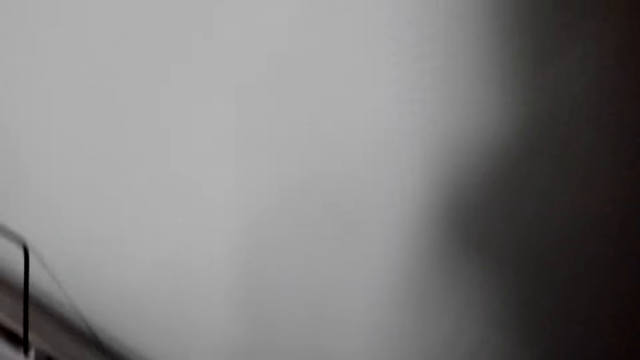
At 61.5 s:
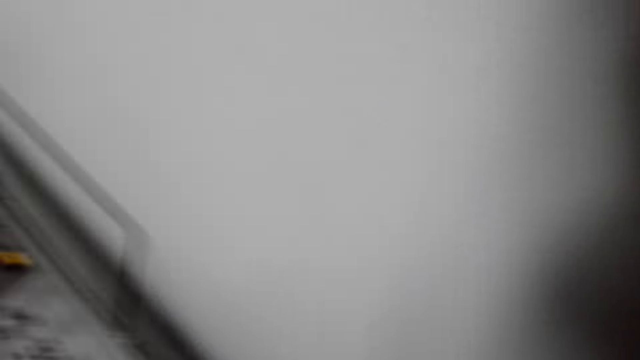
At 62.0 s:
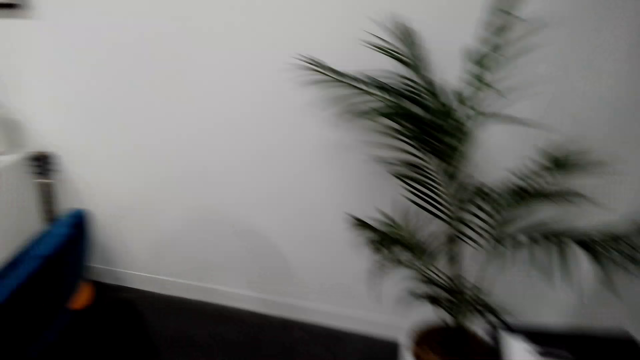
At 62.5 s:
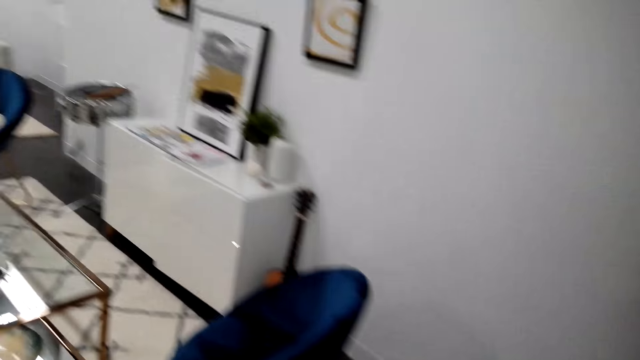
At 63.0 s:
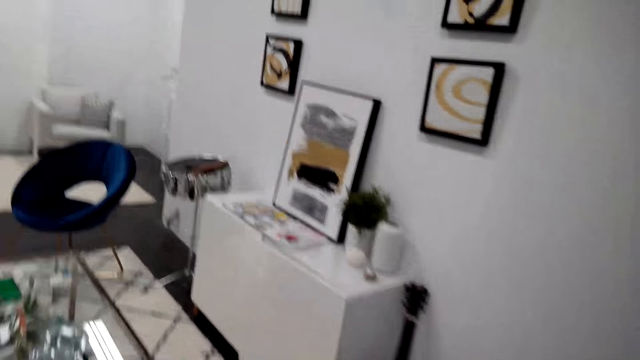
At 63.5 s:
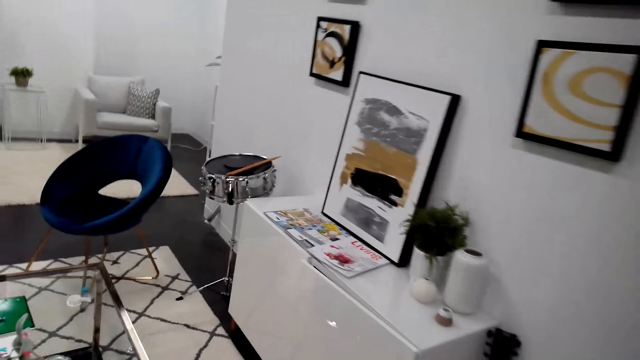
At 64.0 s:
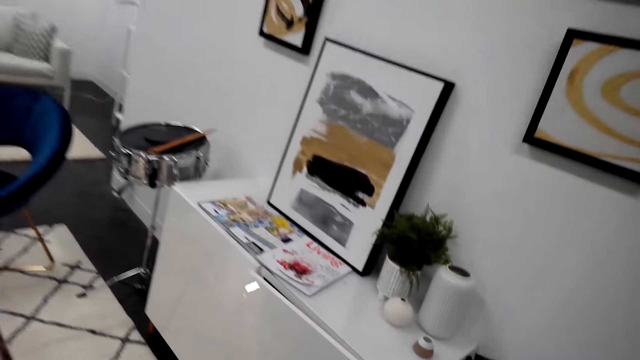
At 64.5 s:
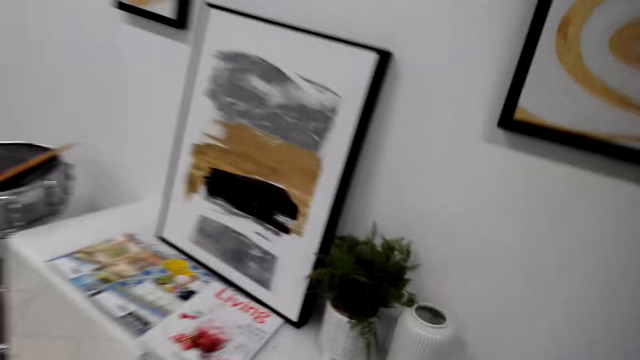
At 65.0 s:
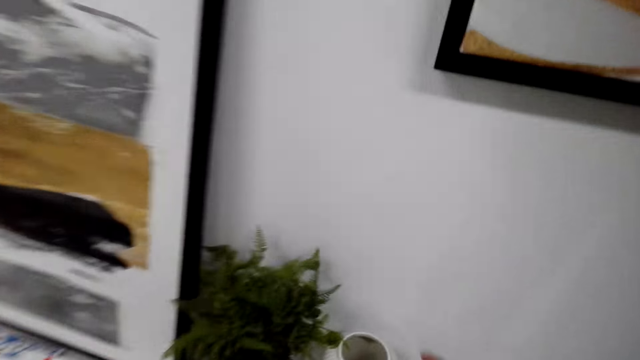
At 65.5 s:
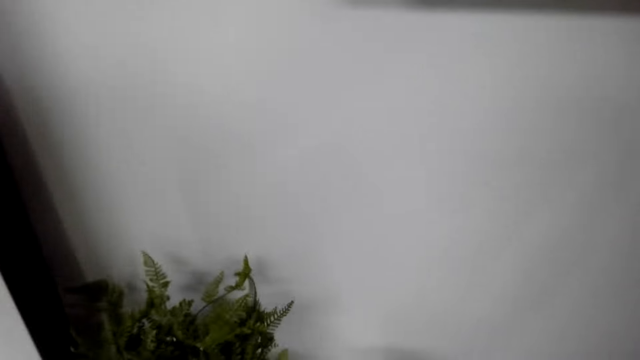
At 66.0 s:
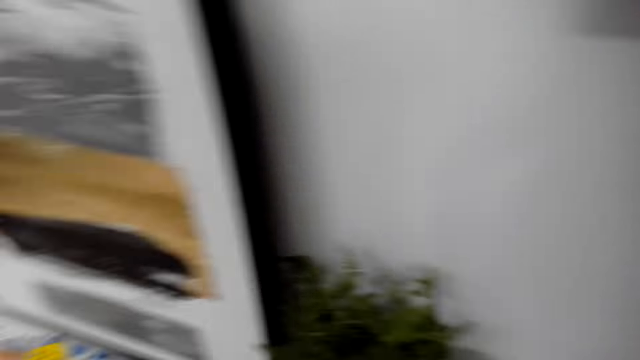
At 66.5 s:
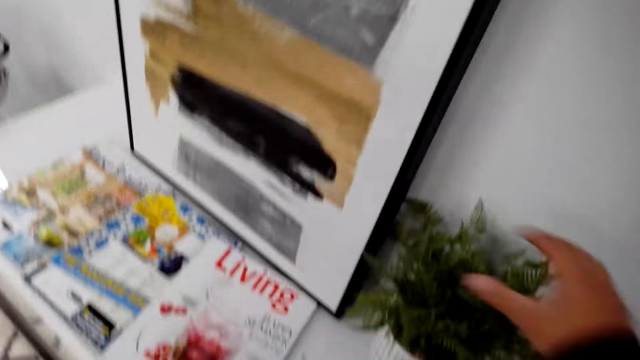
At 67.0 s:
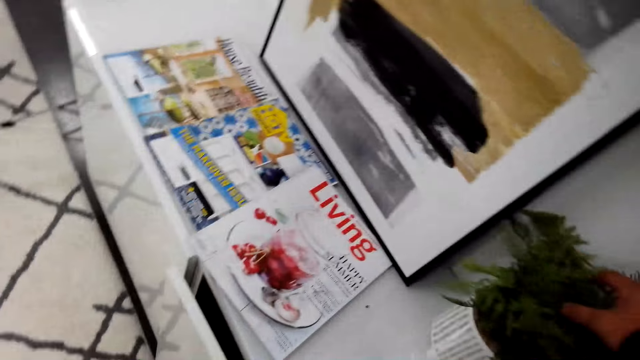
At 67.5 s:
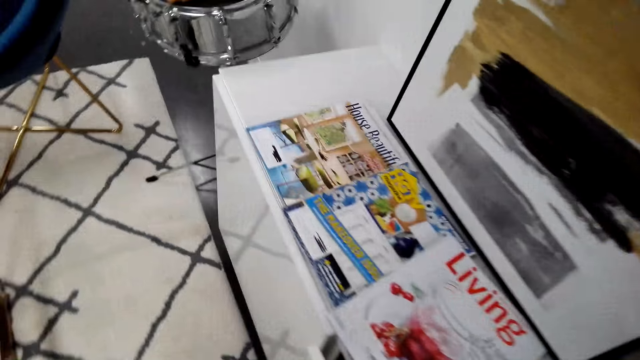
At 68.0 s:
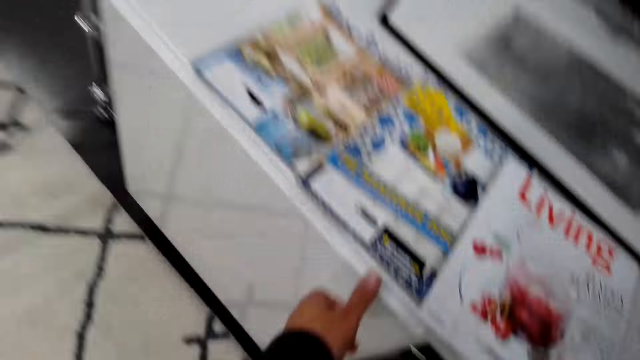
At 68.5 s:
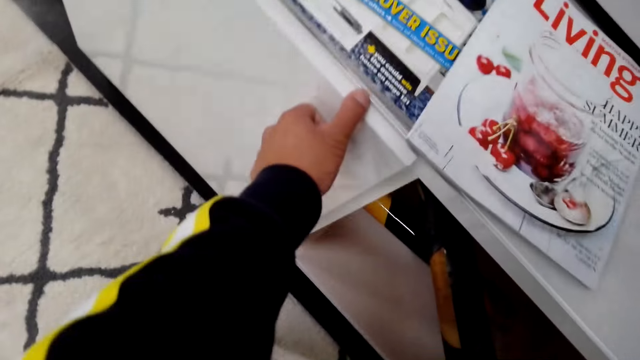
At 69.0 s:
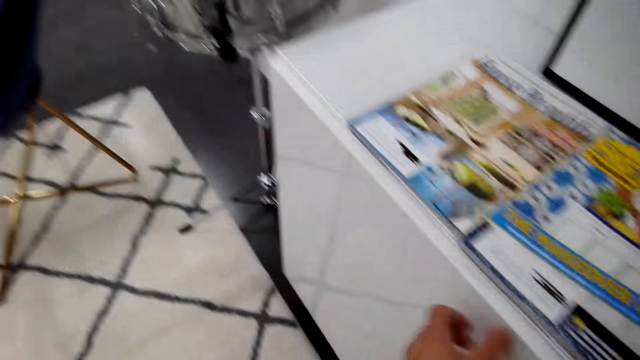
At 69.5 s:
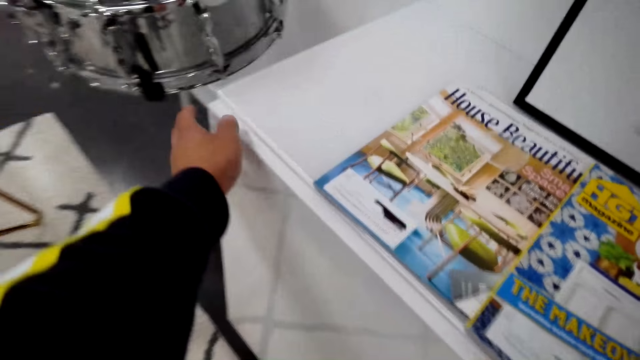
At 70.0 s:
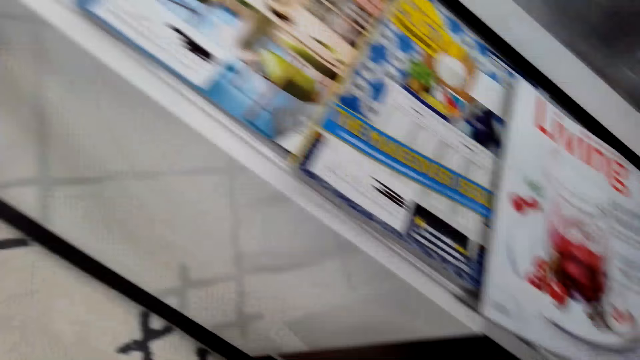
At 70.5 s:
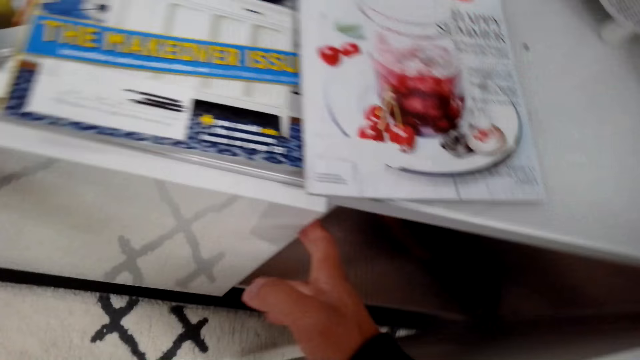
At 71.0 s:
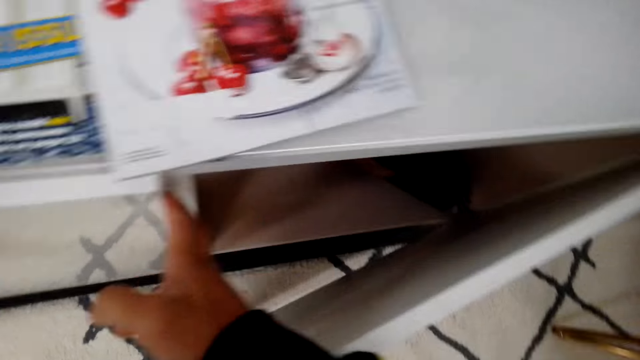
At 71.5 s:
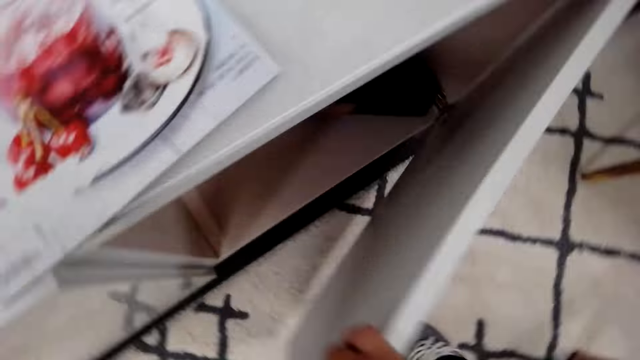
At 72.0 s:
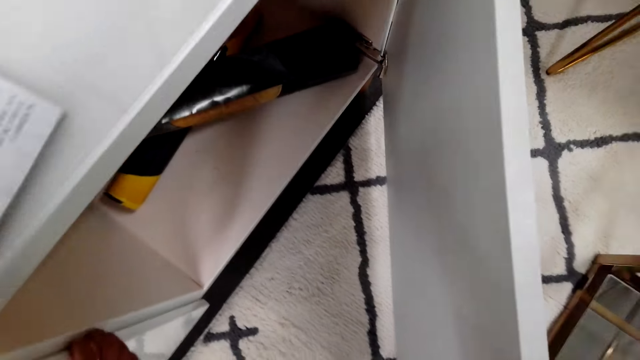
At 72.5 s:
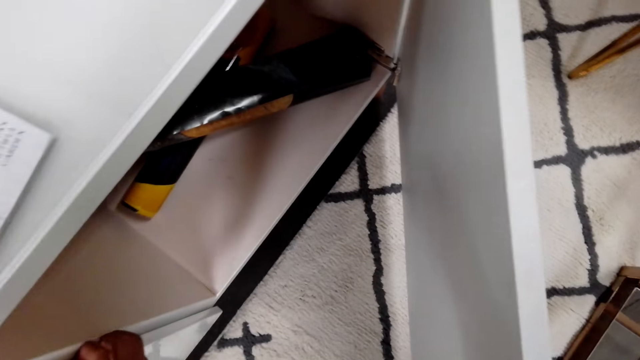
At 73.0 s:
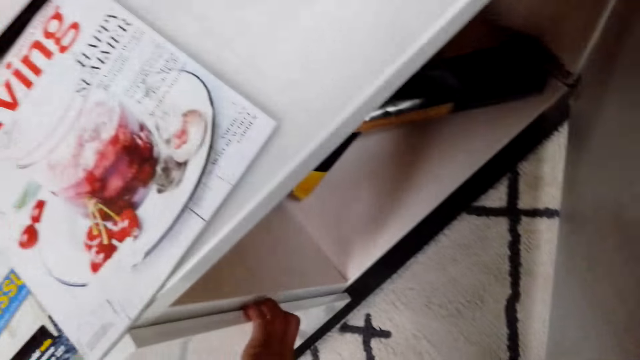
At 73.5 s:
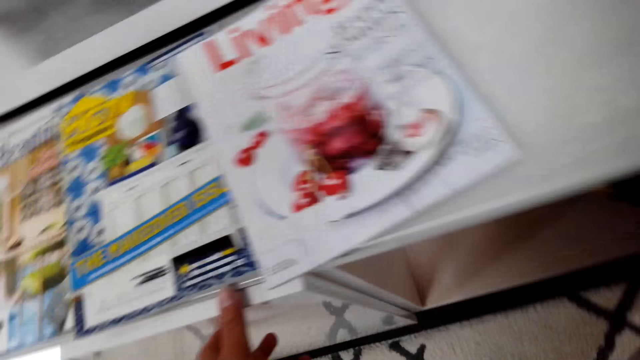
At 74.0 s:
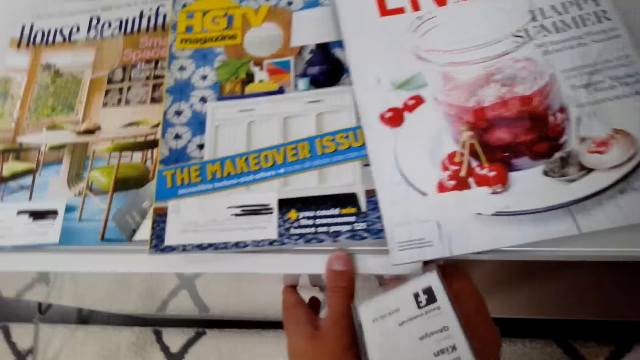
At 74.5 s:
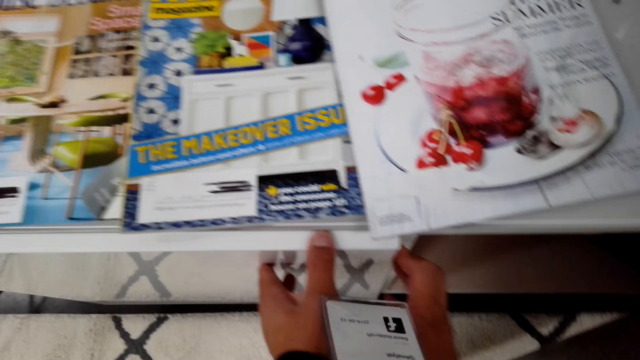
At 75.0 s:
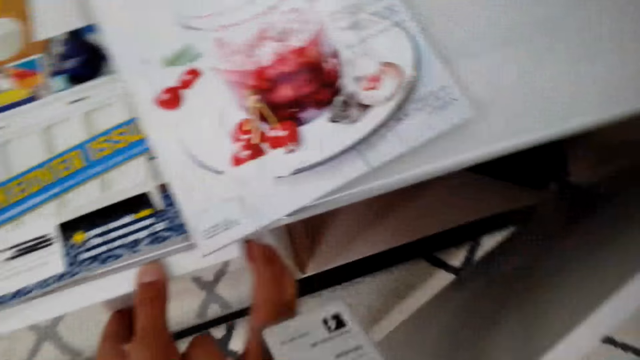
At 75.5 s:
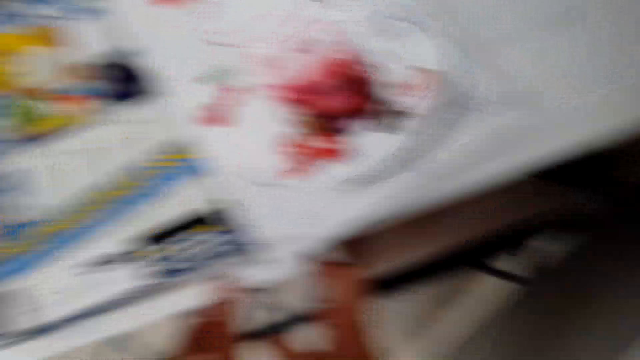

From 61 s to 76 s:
The camera wearer touches a plant deco. They try to open the stand drawer. They talk. They open the cupboard.

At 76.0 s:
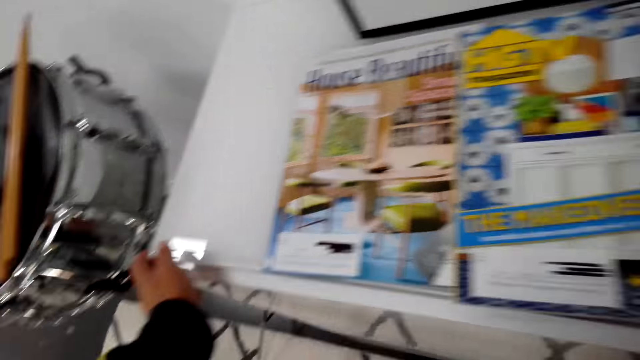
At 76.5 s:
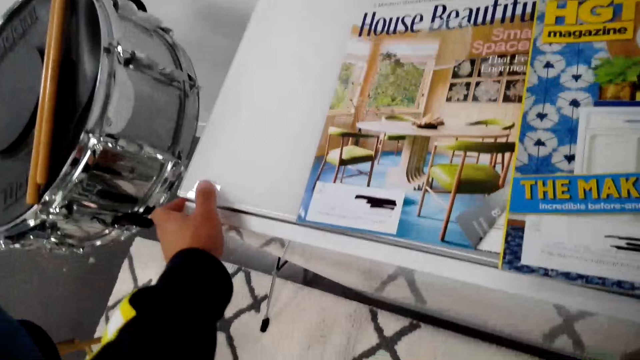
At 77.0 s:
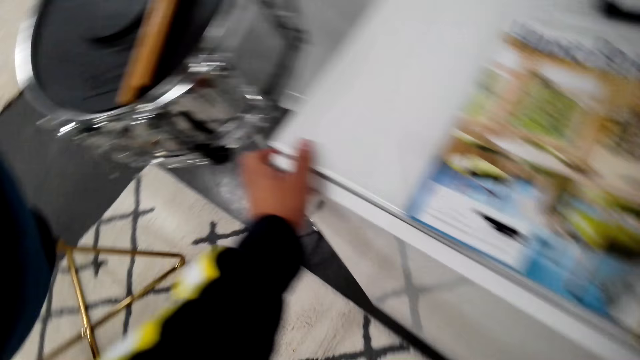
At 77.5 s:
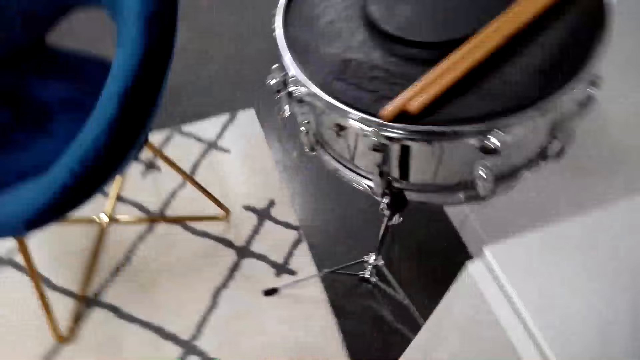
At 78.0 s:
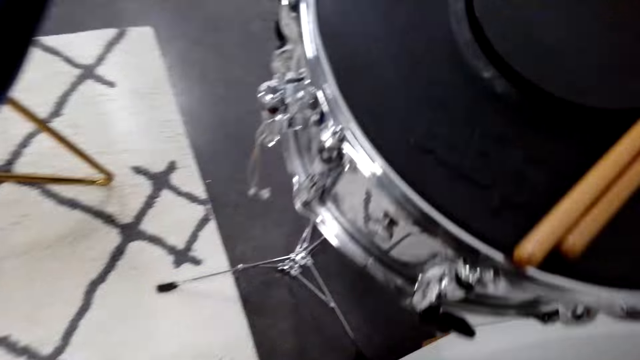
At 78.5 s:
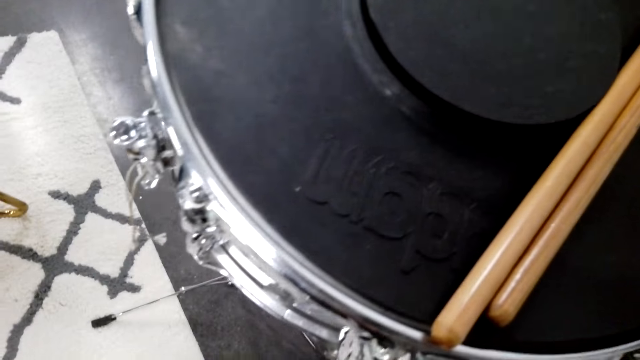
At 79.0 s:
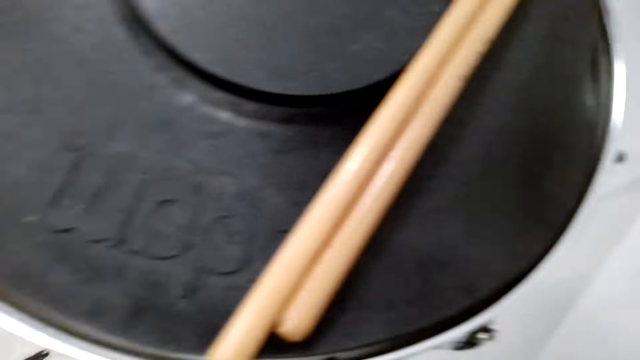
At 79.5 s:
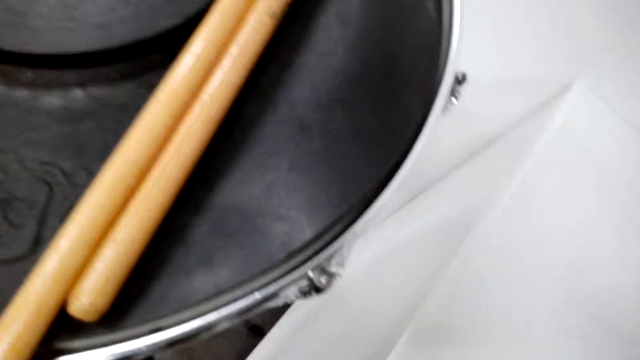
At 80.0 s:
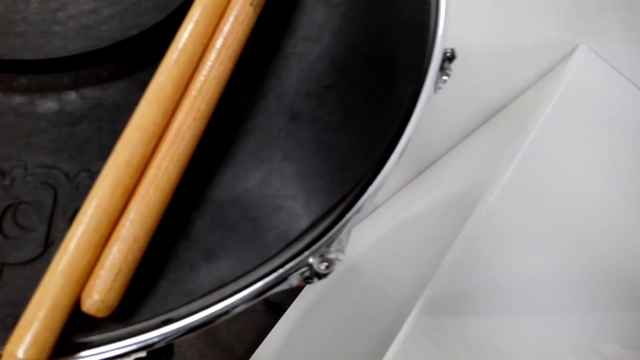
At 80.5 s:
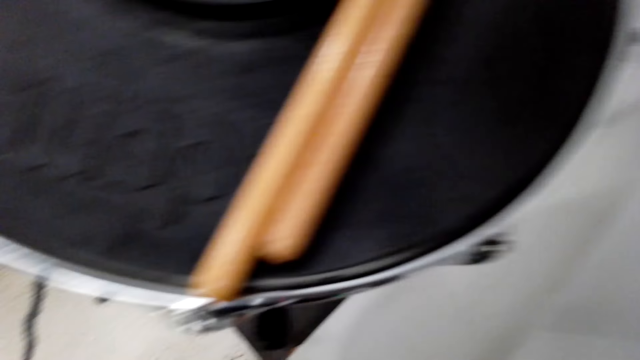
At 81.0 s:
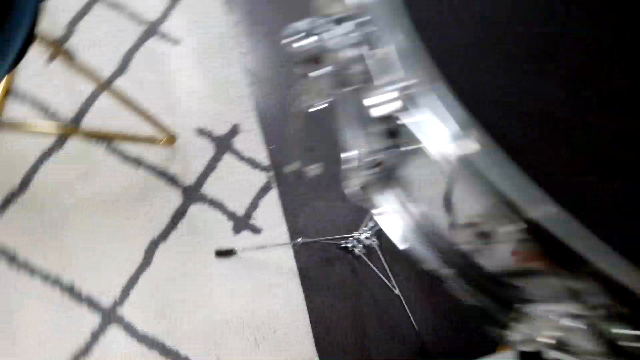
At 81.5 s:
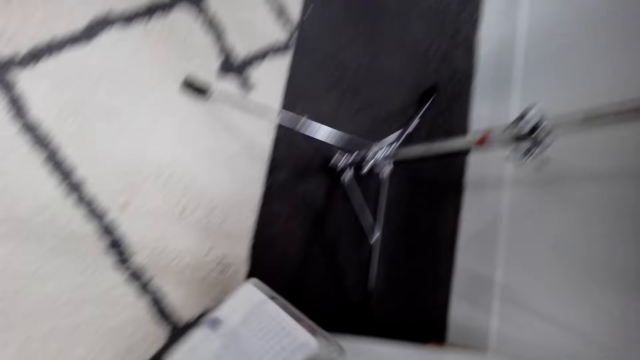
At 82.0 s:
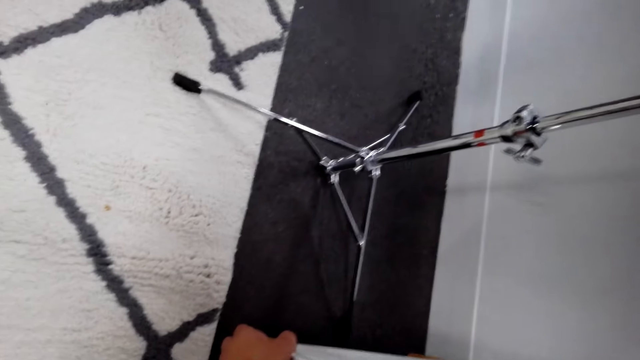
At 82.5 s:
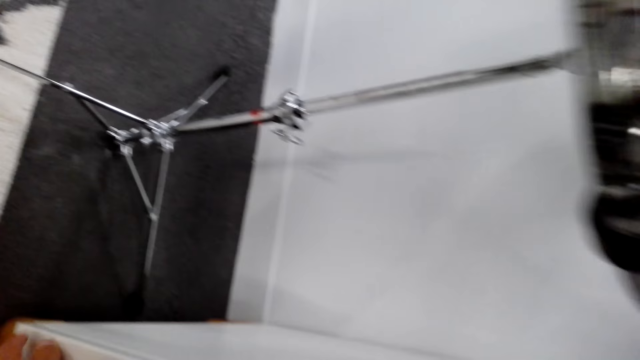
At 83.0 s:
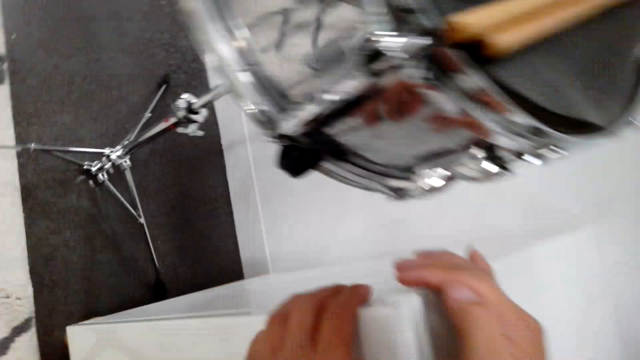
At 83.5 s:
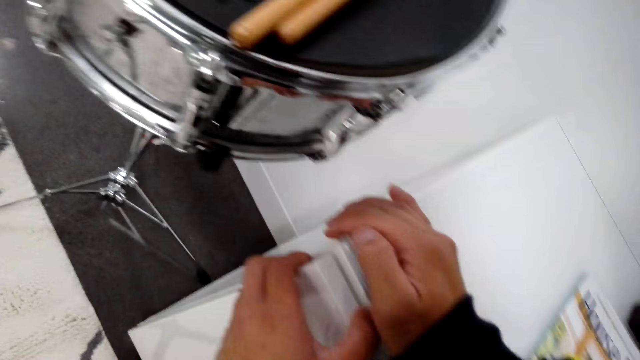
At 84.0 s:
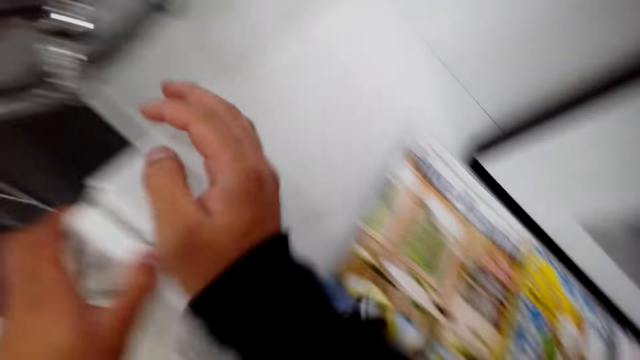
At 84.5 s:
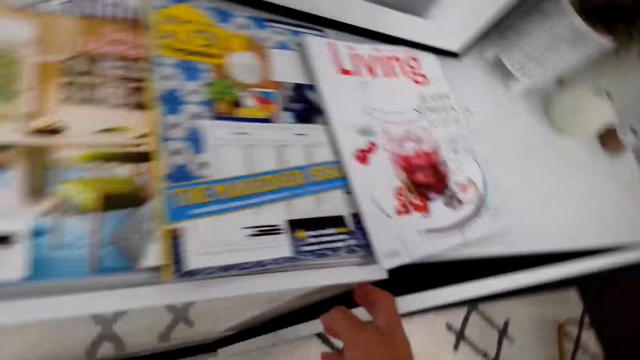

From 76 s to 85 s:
The camera wearer looks around the floor.
